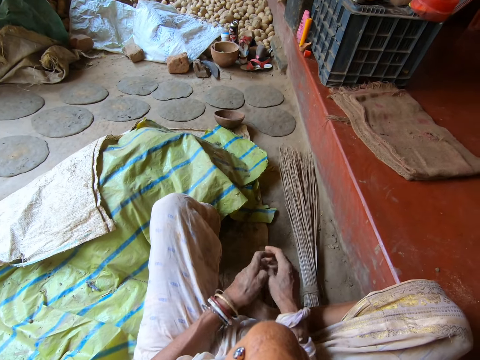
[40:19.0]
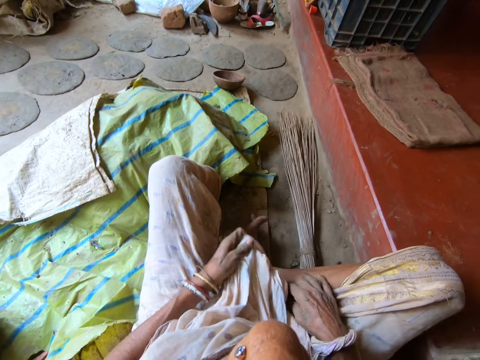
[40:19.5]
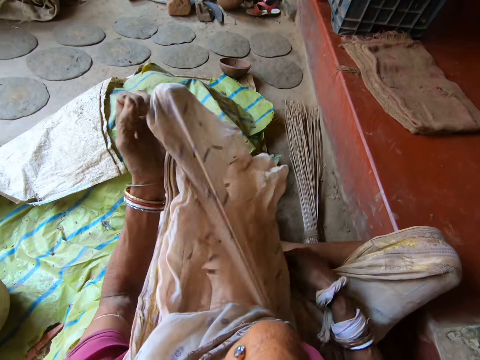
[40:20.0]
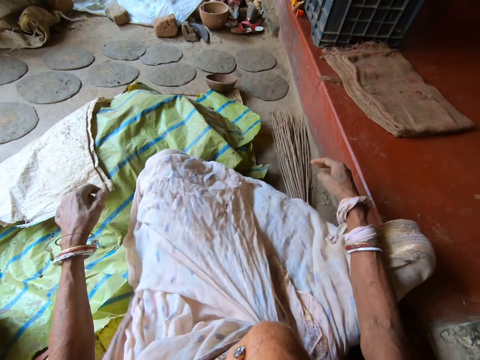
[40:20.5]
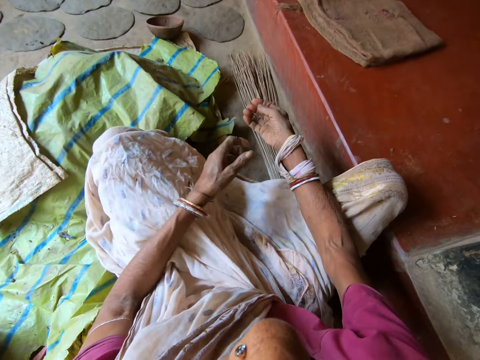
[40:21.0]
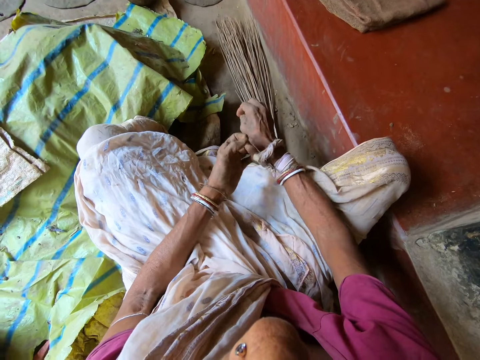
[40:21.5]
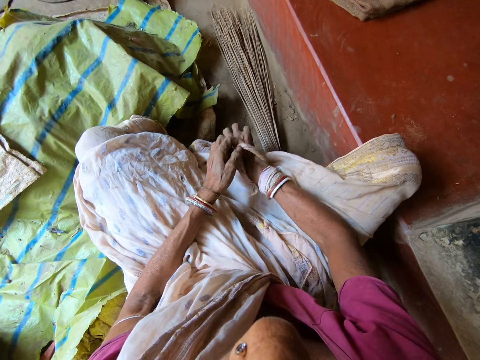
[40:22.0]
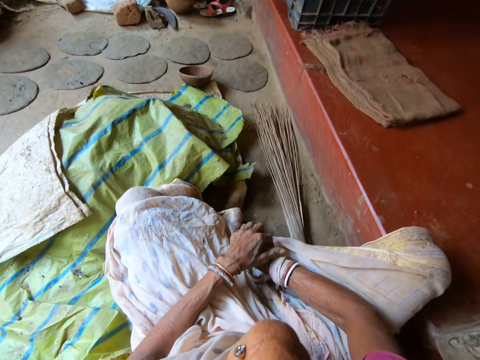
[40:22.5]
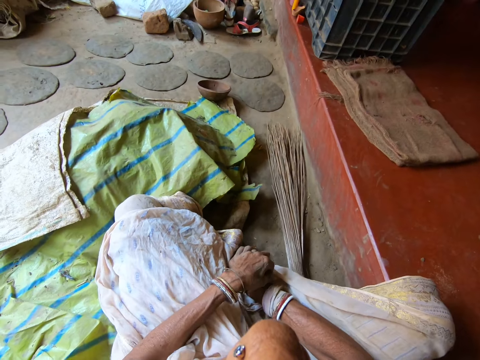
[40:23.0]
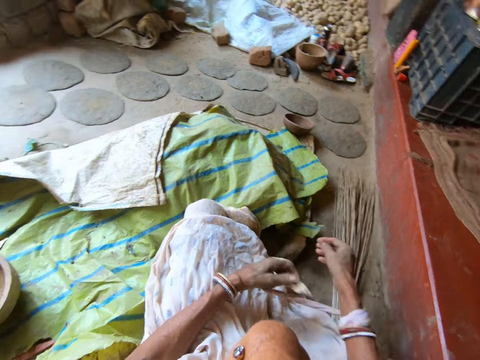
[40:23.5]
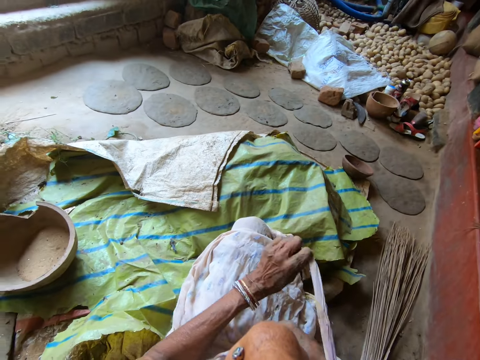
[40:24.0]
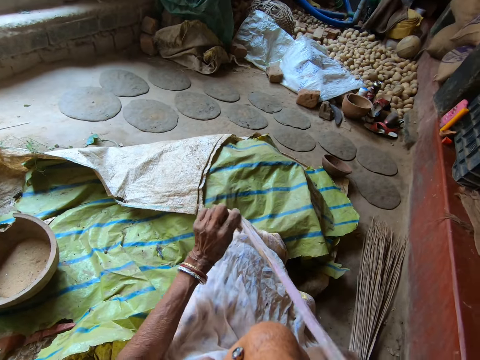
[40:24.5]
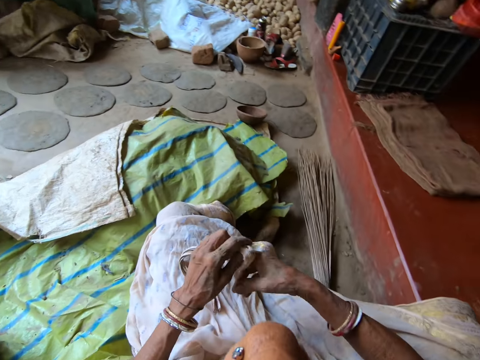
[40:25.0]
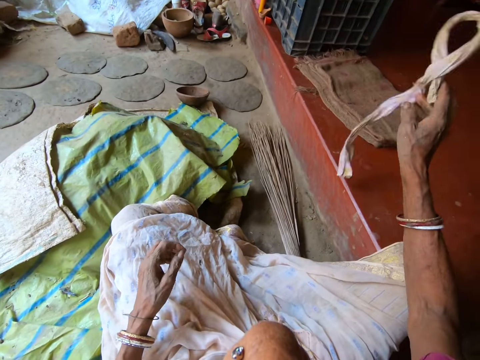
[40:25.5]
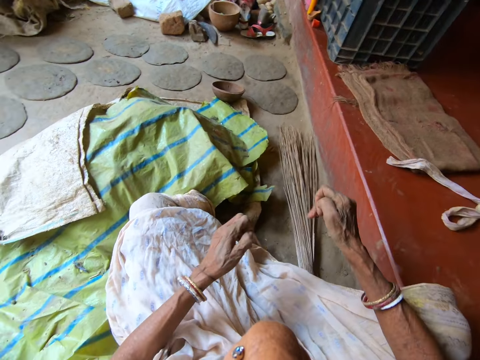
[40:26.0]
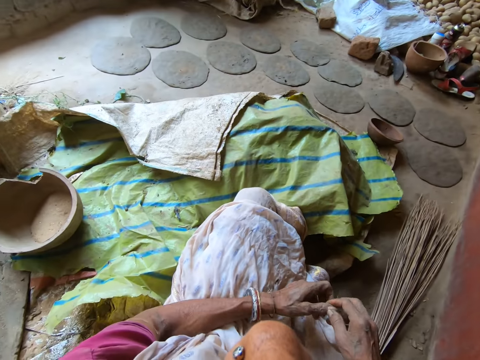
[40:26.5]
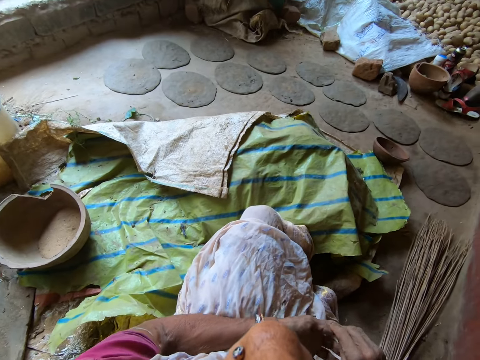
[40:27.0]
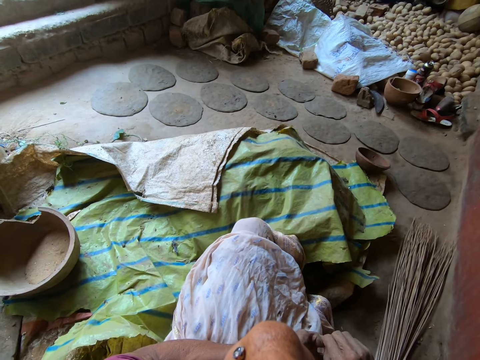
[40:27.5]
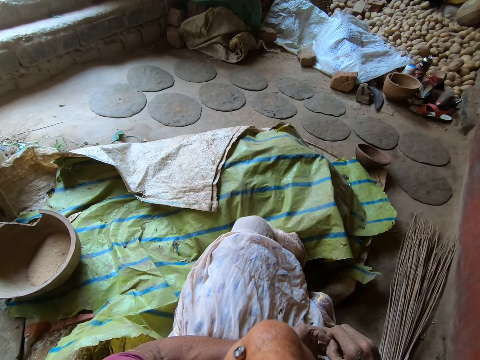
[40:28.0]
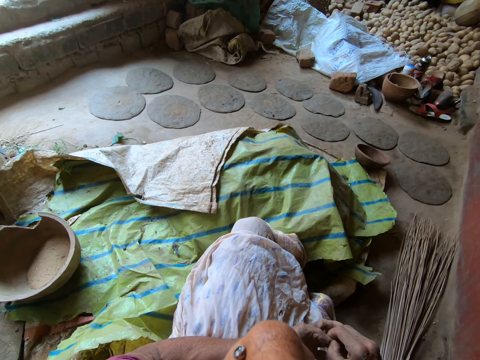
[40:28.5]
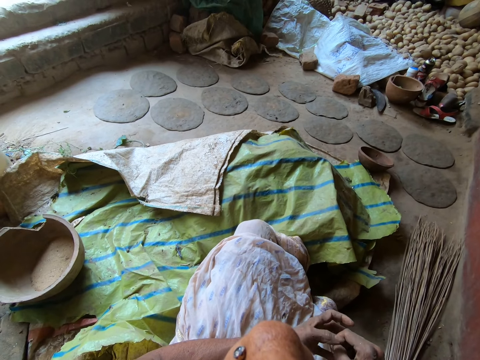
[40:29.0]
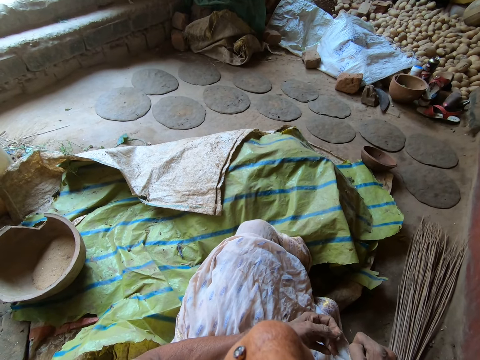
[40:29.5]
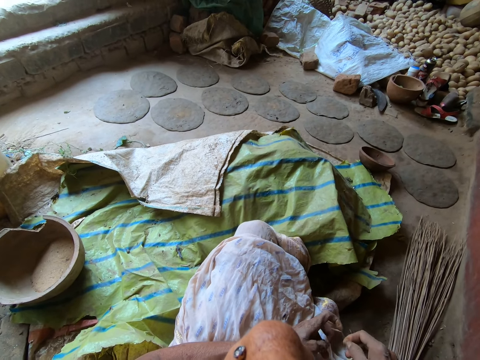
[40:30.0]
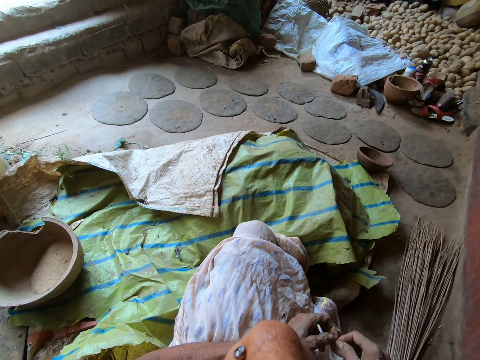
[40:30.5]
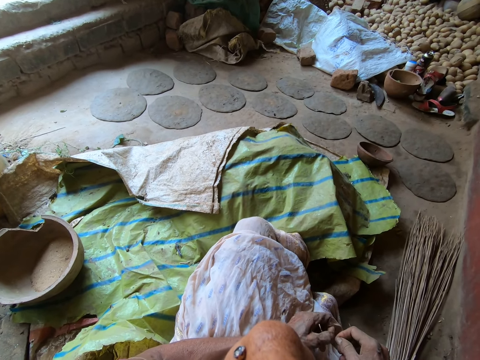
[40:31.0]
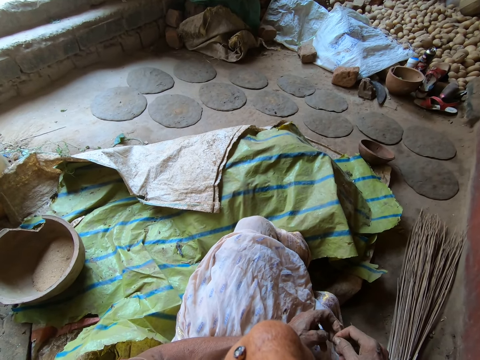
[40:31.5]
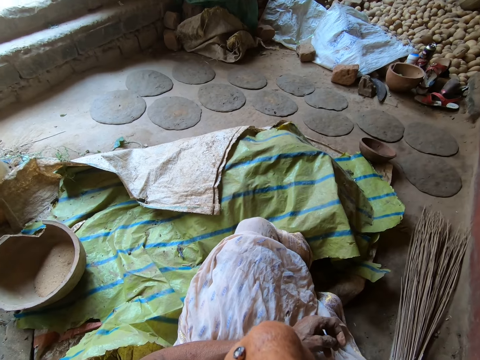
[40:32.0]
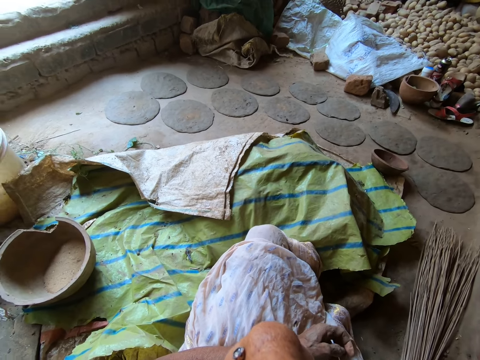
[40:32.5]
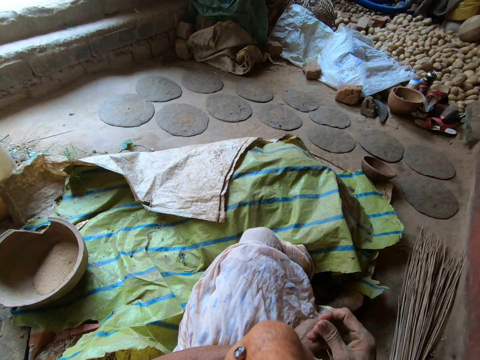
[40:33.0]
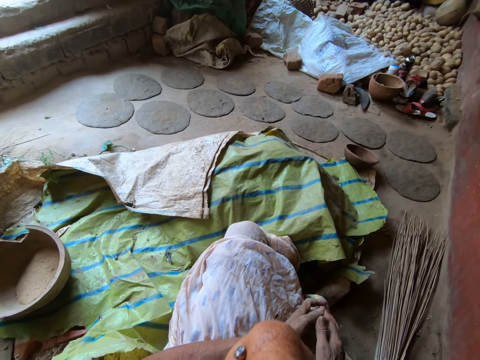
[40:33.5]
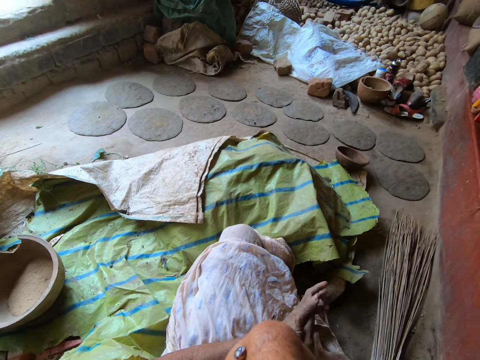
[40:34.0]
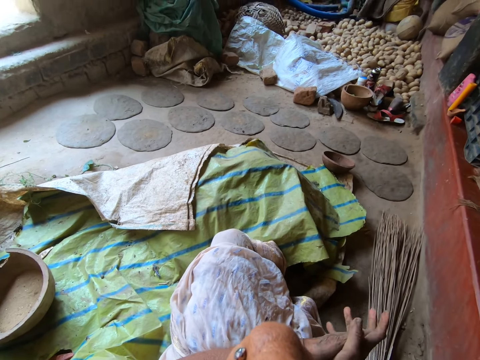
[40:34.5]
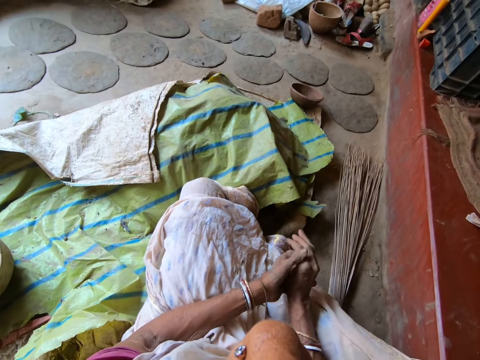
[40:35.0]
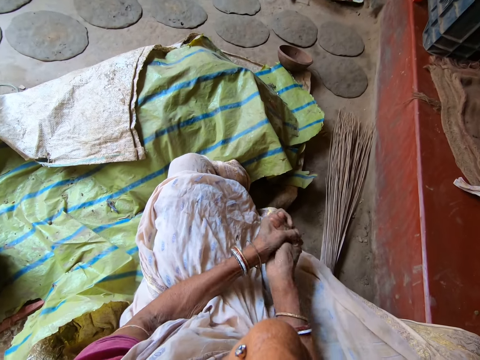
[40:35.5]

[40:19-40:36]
The camera wearer adjusts her cloth with her hands. She loosens a piece of cloth in her right hand with her left hand. She unfolds the linen from her hand. She passes the strip of cloth from her left hand to her right hand. She drops the strip of cloth on the floor with her right hand. She cleans her left hand with her right hand. She adjusts her wrapper with her right hand. She rubs her hands.

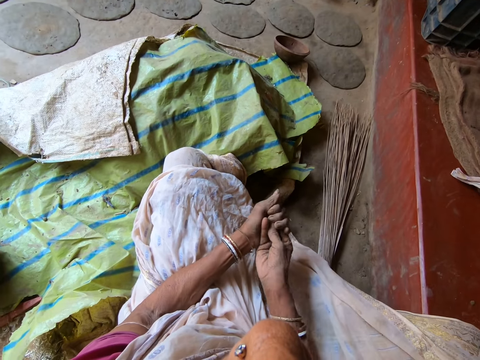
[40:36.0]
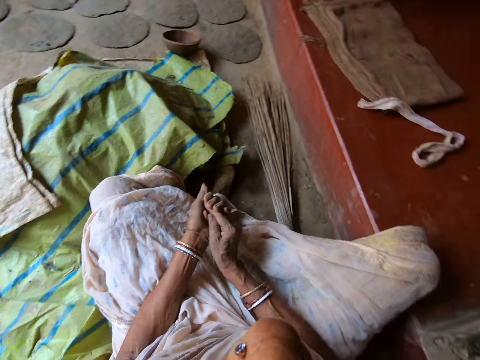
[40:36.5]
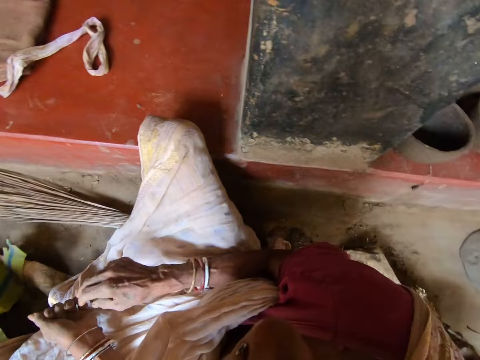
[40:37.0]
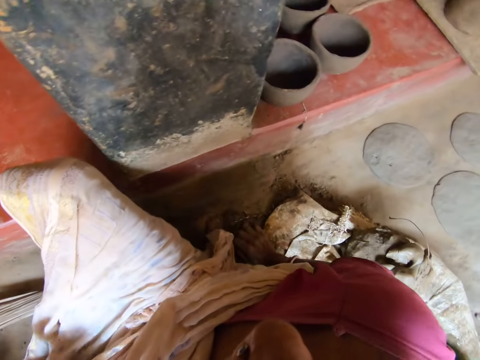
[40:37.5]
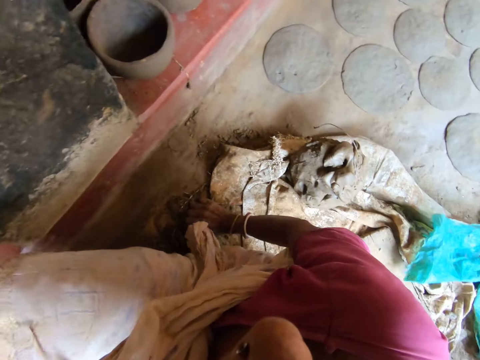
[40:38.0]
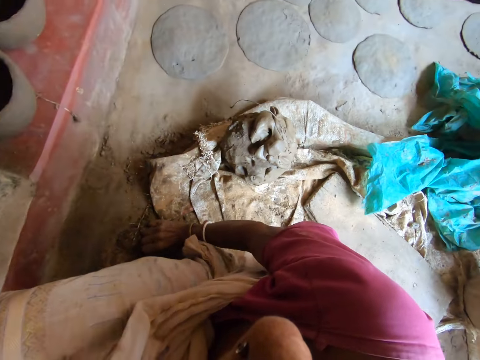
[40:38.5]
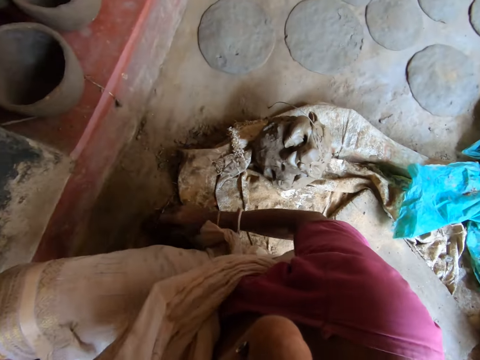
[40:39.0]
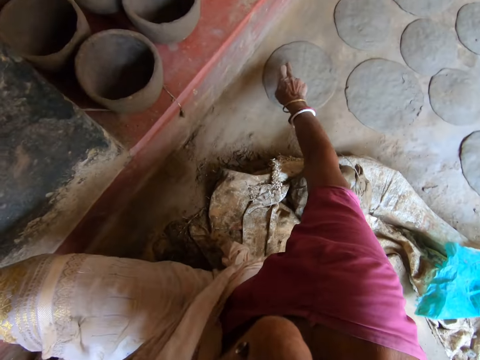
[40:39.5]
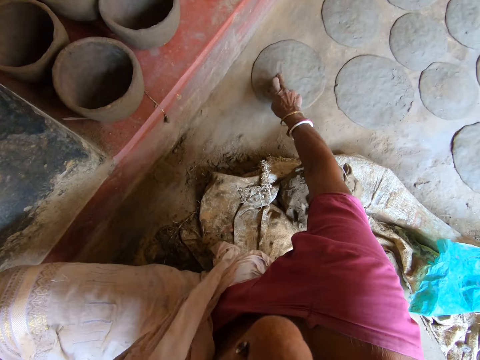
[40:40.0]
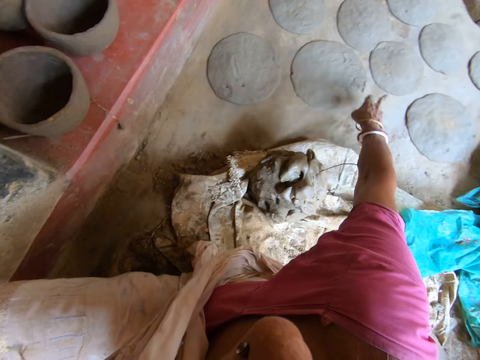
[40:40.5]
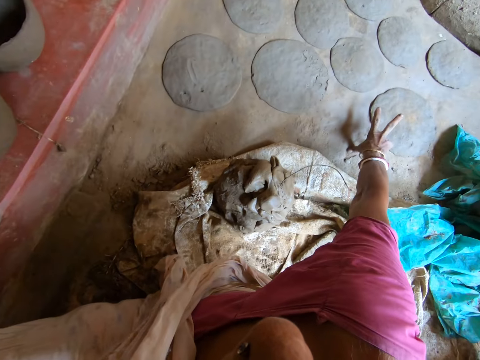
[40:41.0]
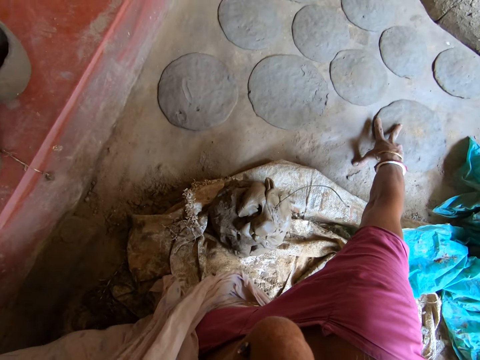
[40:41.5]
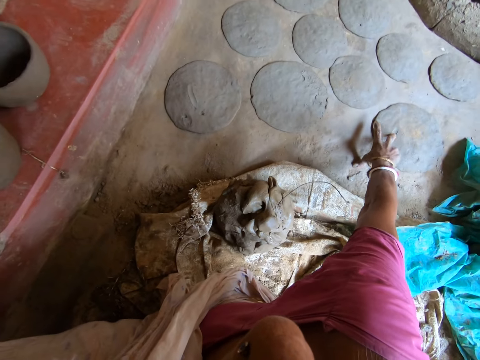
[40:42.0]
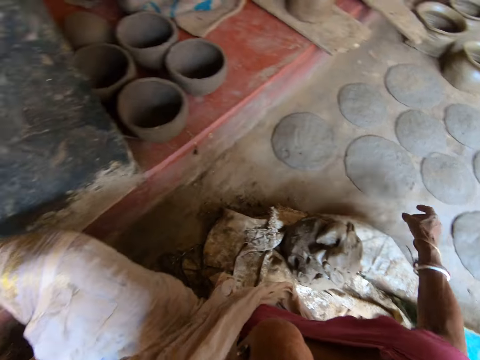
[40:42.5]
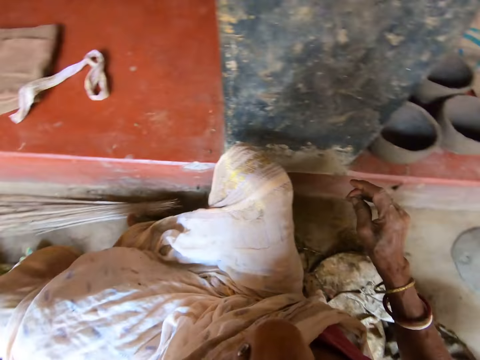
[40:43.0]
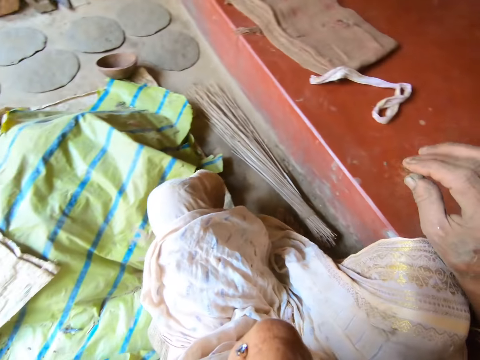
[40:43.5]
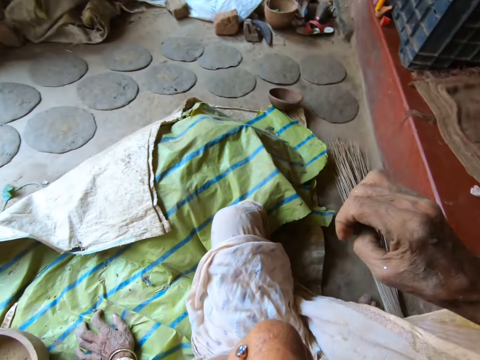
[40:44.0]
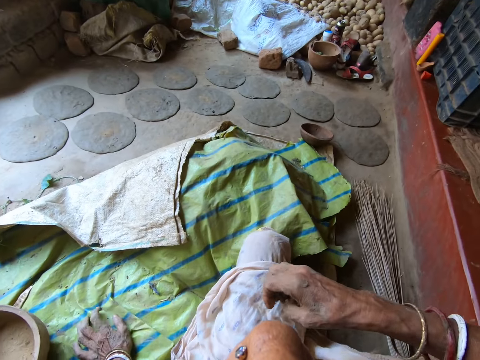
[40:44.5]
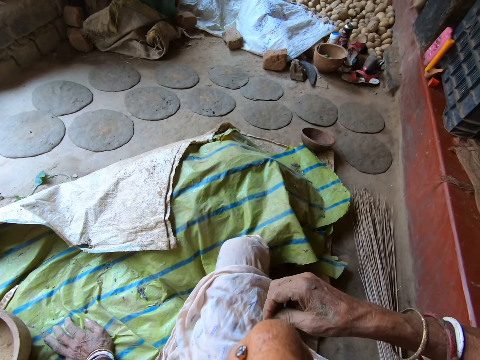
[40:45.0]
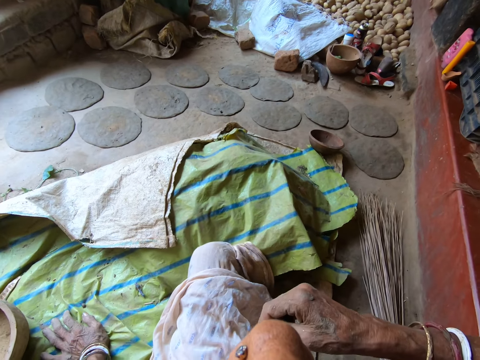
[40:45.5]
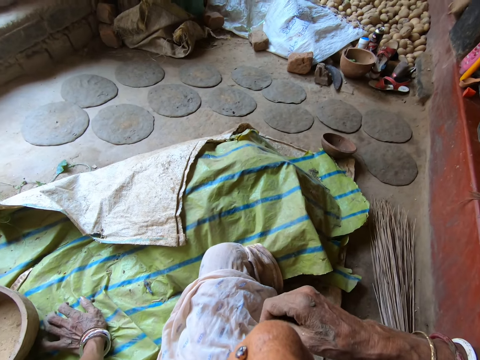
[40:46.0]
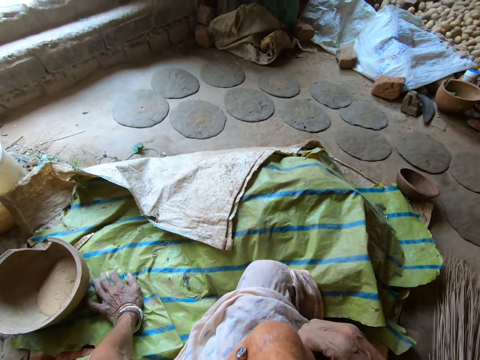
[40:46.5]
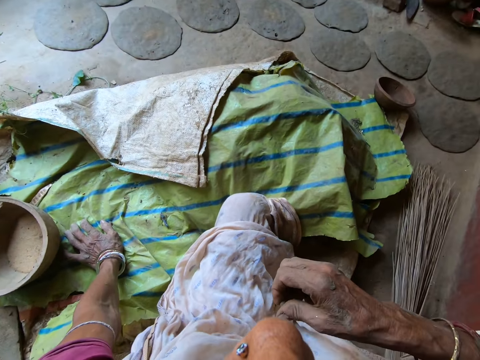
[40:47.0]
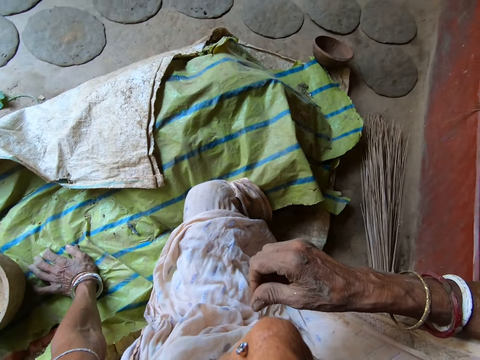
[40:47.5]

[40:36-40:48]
The camera wearer places her right hand on the floor. She moves backwards. She touches a molded pottery on the floor with her right hand. She removes her right hand from the molded pottery on the floor. She places her right hand on the floor. She touches the molded pottery on the floor with her right hand. She removes her right hand from the molded pottery on the floor. She molds a piece of clay into a ball with her right hand. She places her left hand on the floor.
